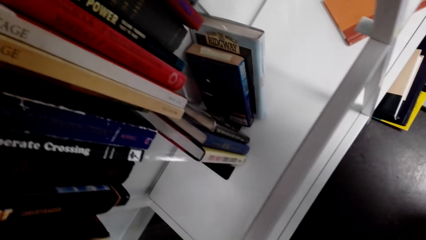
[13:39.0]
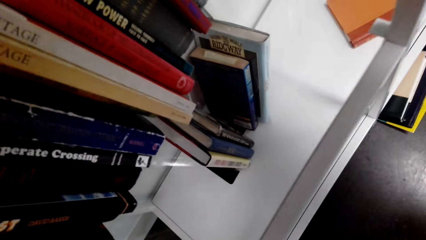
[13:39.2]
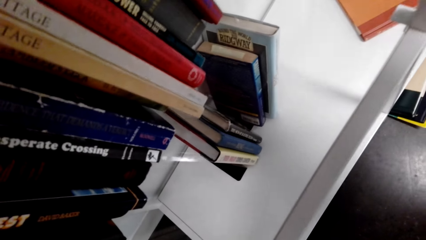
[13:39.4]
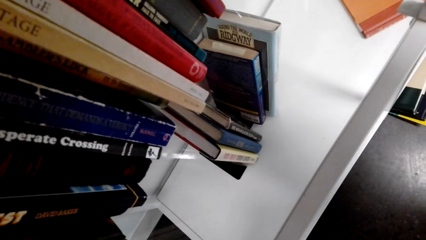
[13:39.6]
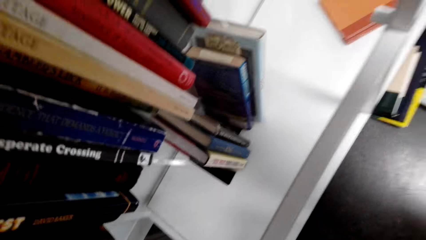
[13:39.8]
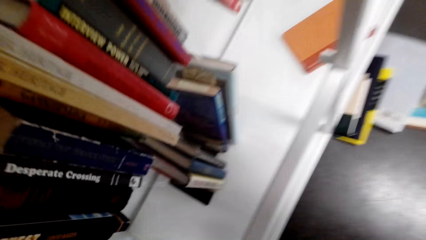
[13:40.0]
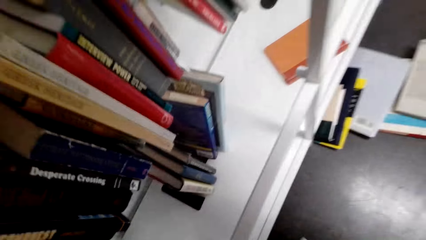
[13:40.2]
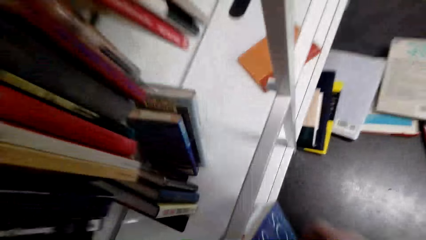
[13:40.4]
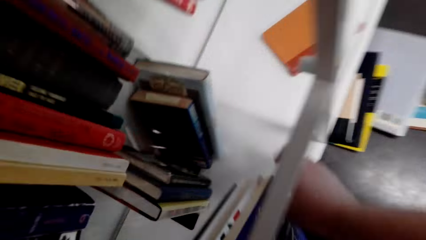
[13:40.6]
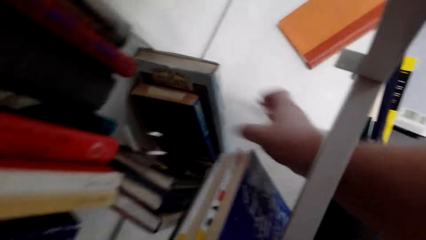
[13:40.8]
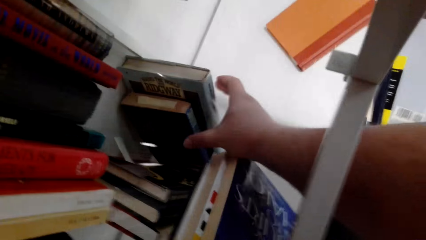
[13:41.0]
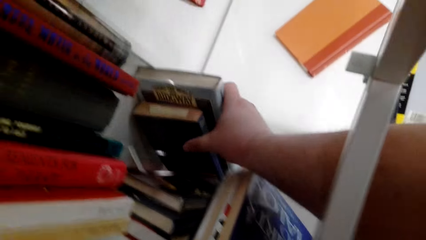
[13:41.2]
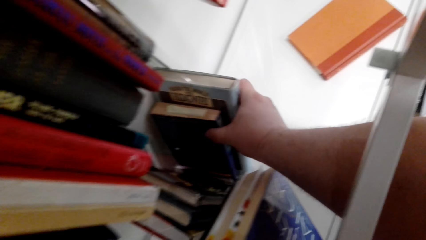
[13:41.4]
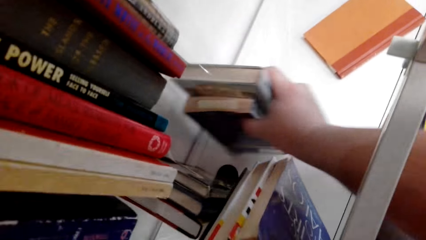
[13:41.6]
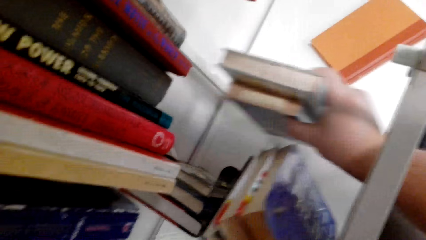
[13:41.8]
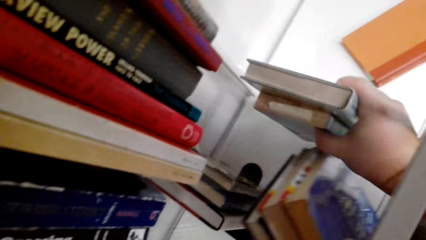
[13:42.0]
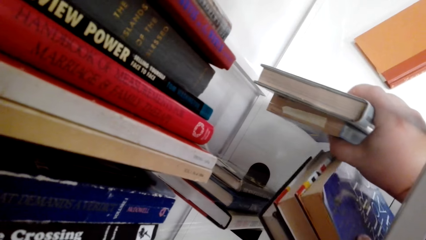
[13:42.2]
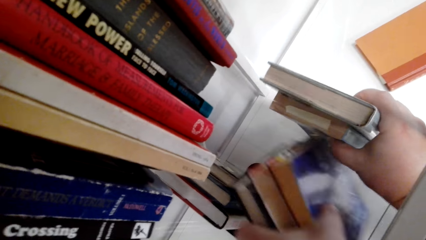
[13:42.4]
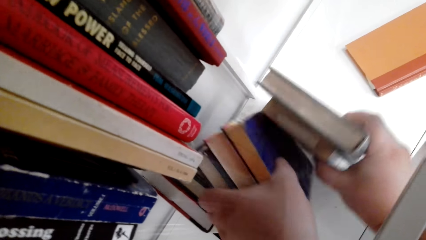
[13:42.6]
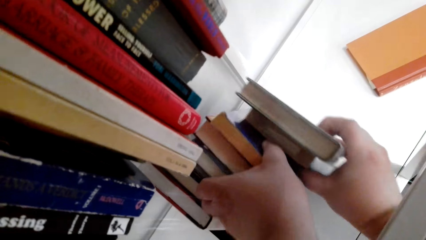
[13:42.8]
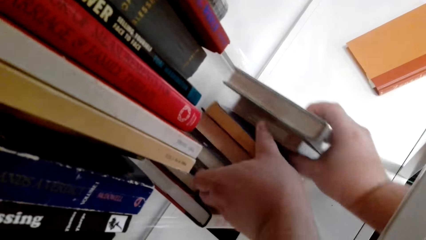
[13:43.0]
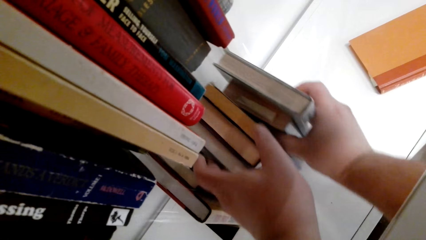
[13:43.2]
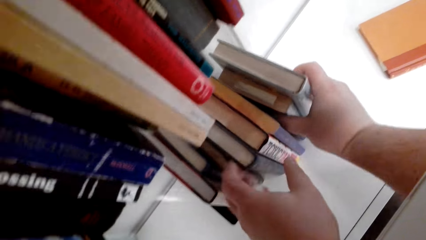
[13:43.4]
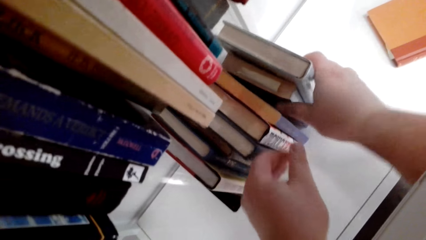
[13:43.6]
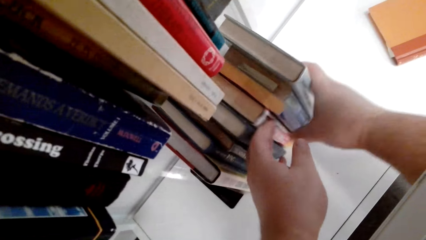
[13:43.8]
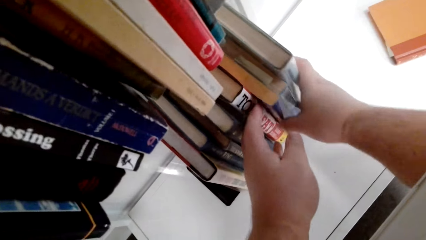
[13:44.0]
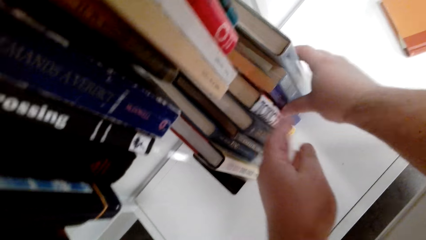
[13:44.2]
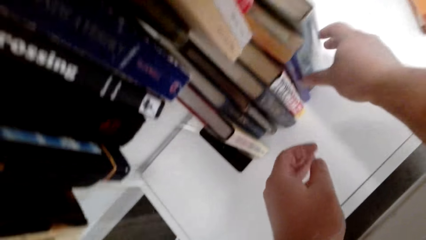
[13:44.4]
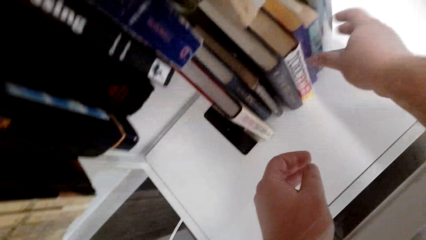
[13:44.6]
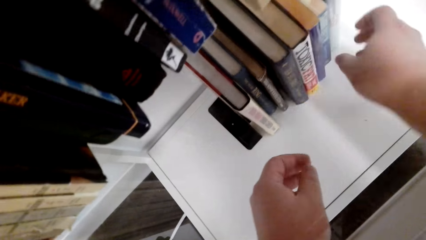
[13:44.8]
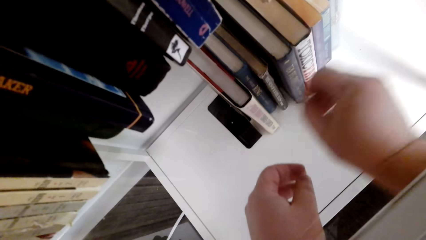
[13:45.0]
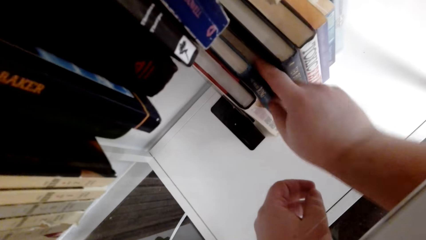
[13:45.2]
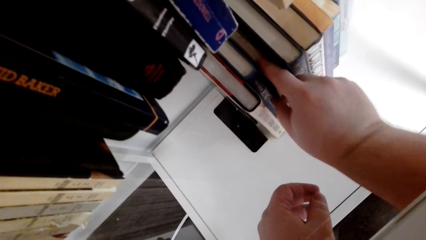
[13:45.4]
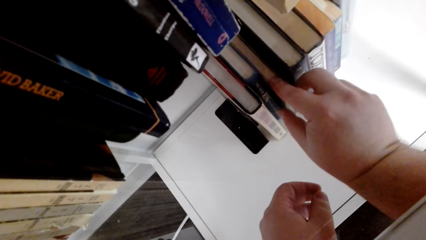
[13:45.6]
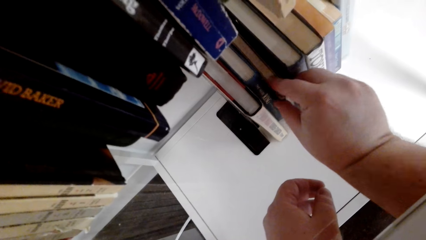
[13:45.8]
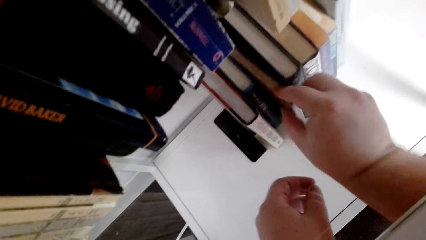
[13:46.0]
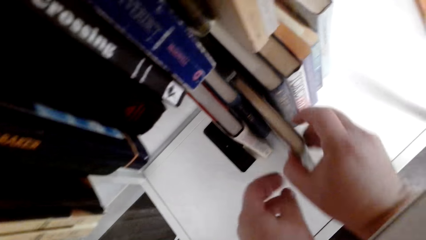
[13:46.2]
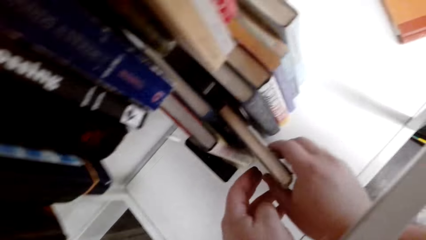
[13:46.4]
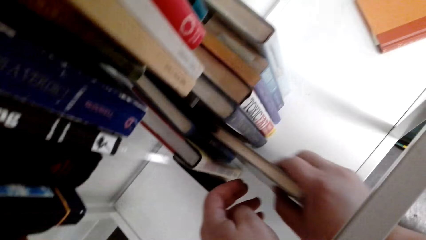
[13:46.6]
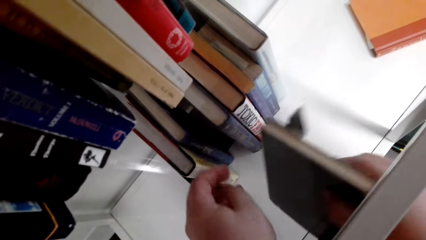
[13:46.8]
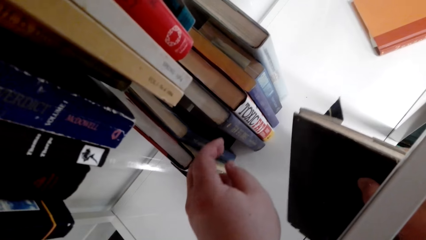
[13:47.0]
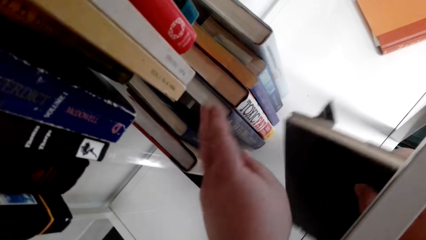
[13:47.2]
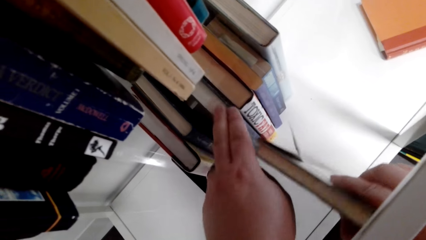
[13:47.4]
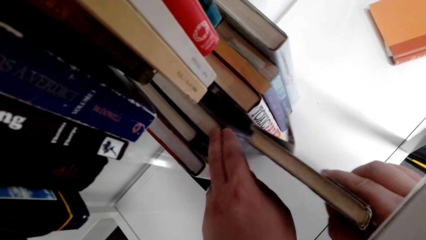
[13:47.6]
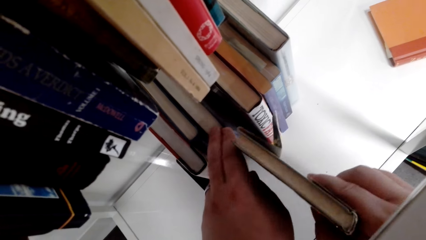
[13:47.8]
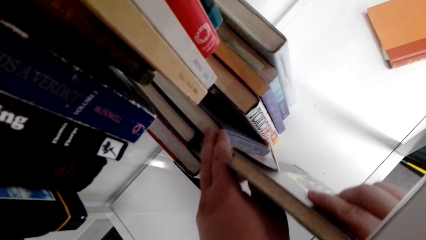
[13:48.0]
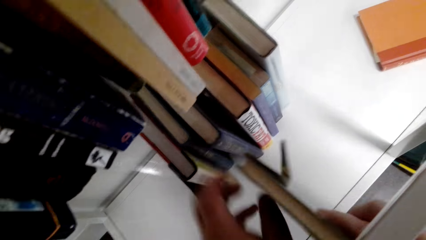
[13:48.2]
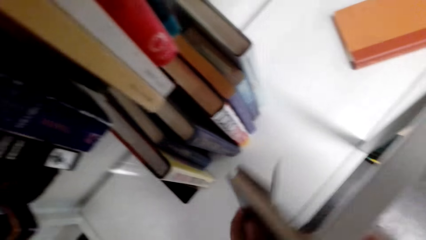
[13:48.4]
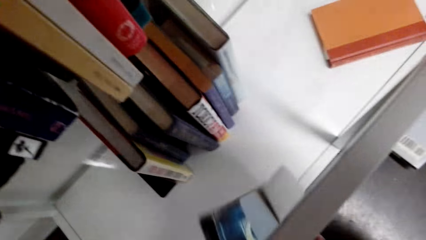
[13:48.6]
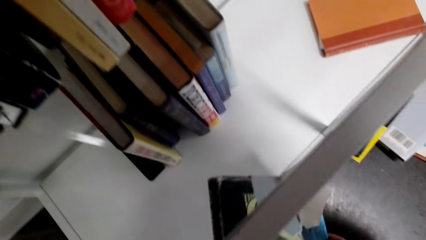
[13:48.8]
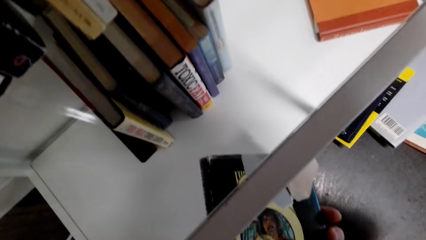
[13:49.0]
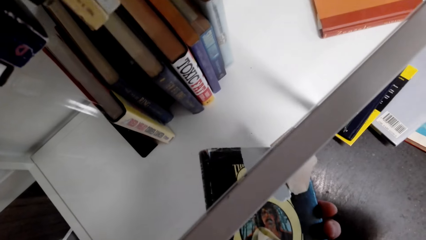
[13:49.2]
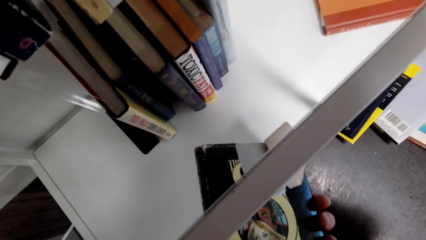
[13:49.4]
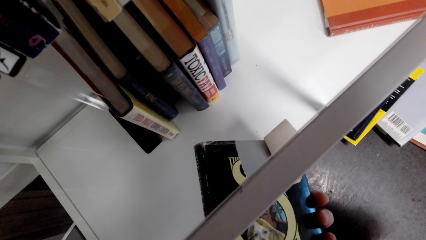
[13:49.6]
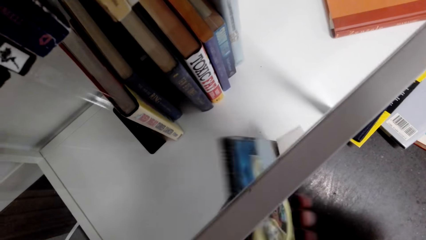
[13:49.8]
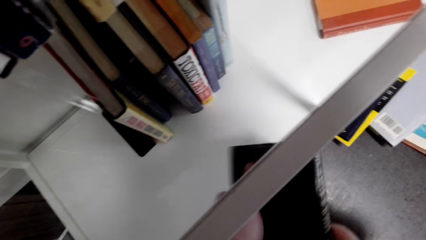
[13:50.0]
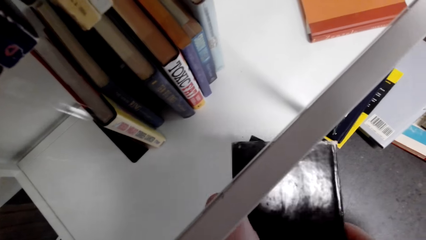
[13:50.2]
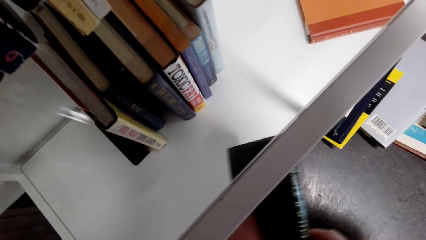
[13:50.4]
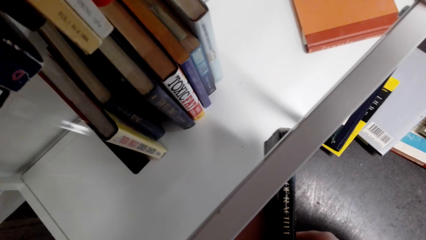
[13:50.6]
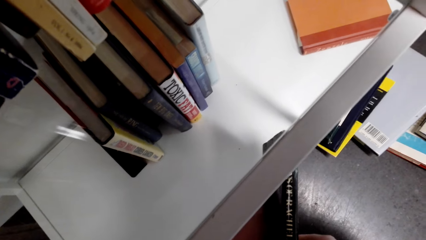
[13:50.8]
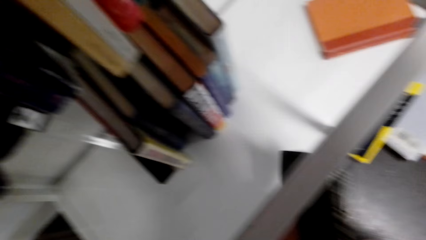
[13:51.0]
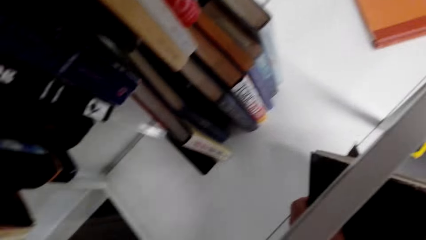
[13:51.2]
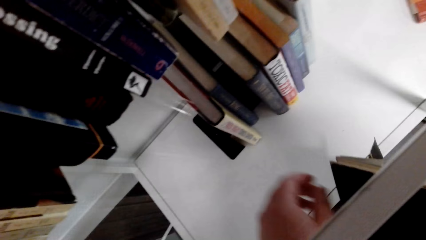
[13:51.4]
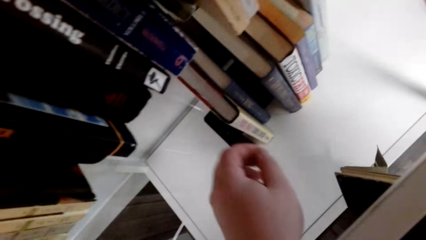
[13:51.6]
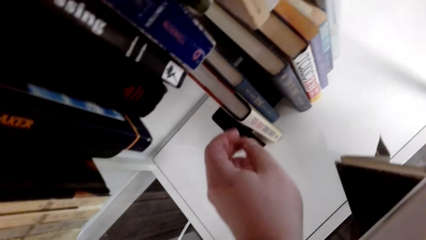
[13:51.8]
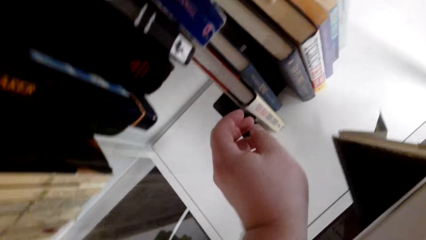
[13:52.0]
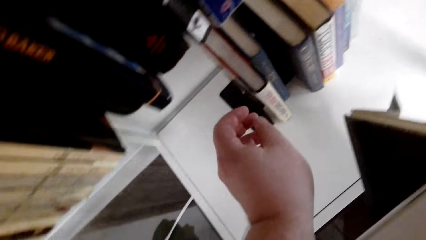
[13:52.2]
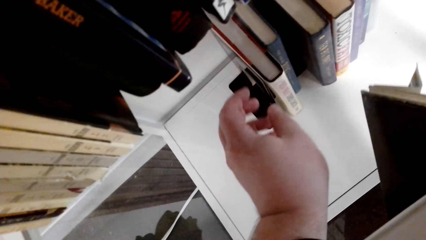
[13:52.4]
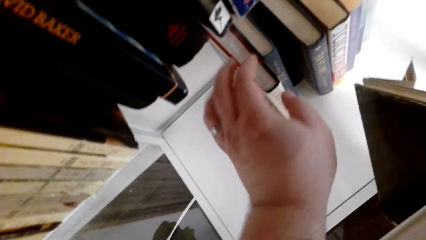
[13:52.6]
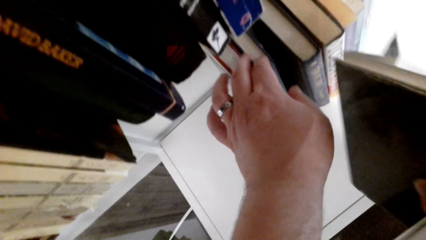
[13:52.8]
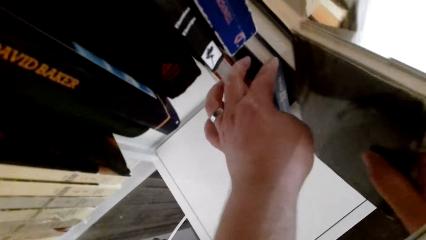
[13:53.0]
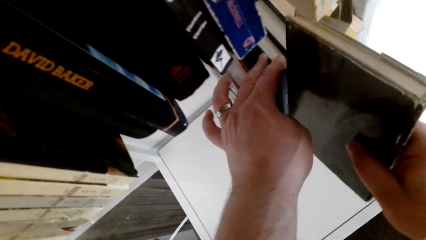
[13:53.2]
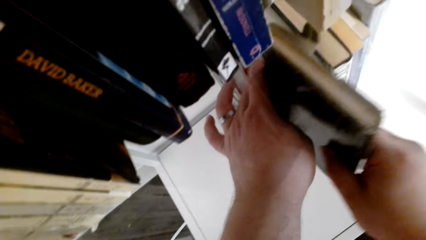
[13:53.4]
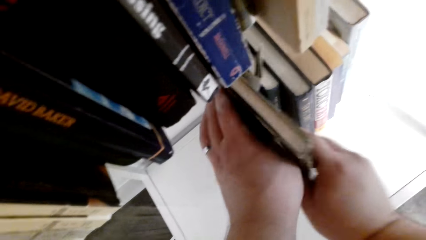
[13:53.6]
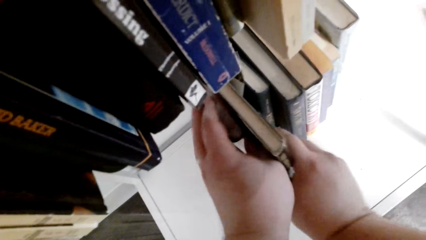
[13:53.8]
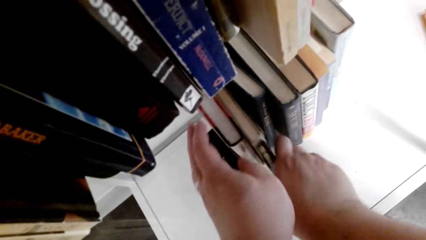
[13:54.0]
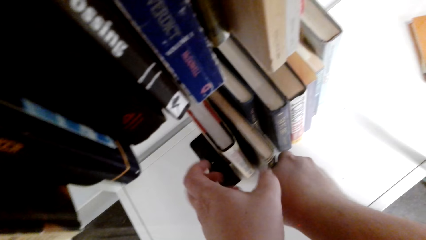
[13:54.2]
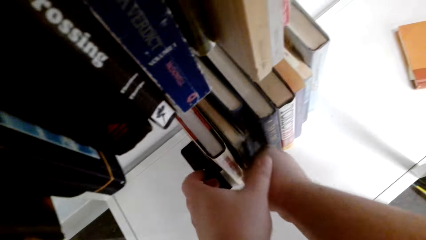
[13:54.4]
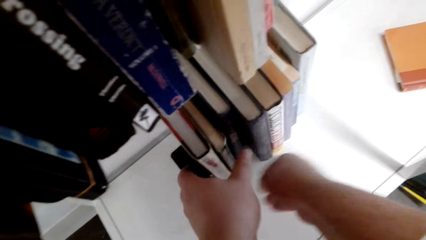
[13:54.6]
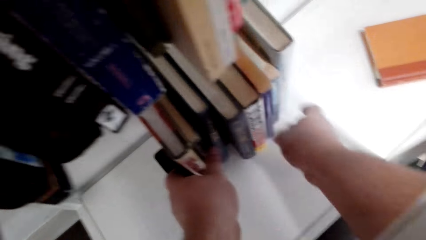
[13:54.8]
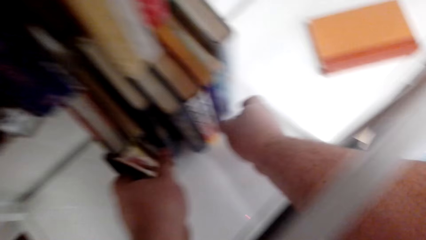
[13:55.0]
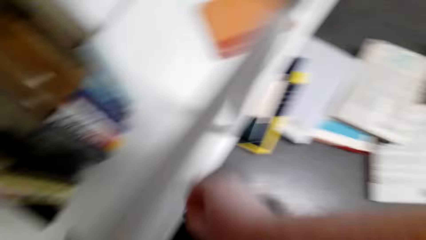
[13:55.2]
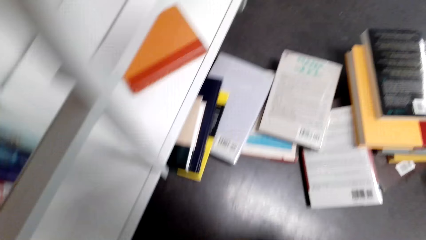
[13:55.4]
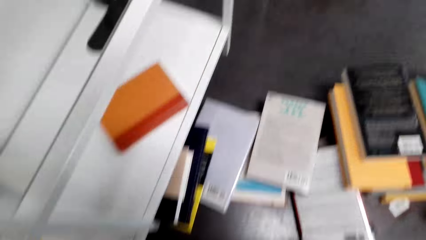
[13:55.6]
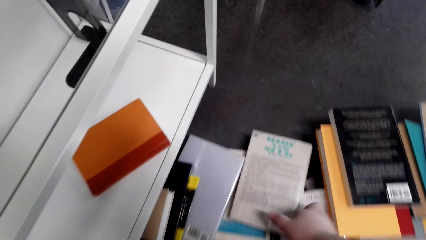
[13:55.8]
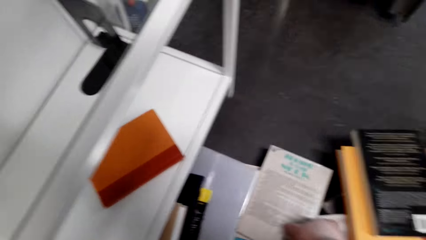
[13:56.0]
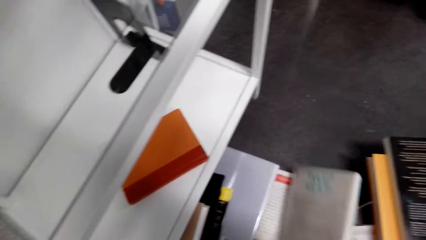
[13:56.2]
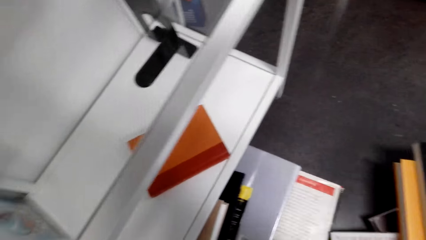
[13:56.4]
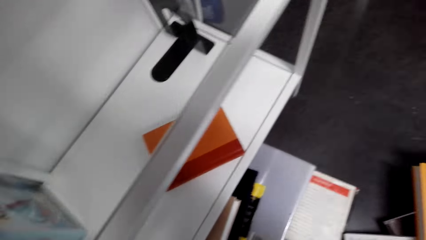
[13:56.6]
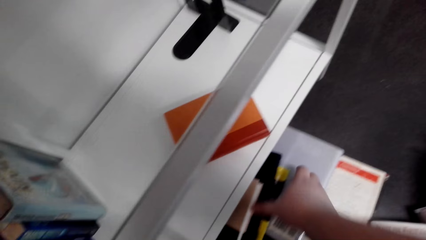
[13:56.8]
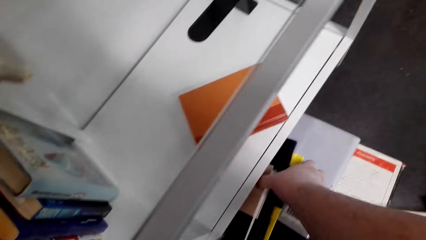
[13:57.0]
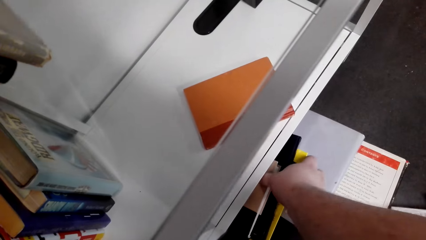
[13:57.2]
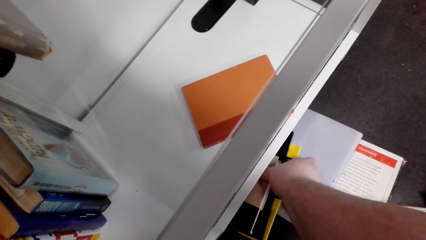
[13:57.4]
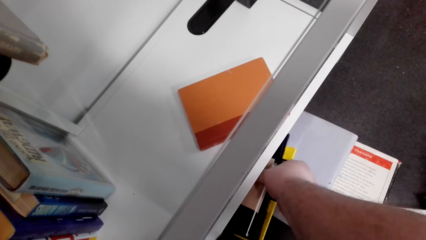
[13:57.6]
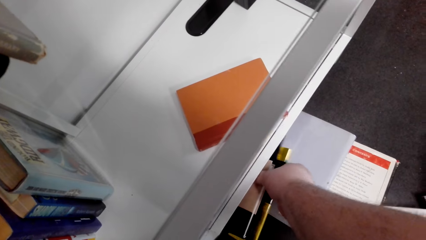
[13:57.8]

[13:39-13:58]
The camera wearer puts the books on the bookshelf. They pick two books from the shelf. They fix books on the shelf. They pick a book from the shelf. They look at the book. They place the book on the shelf. They move in the room. They pick a book from the floor.
